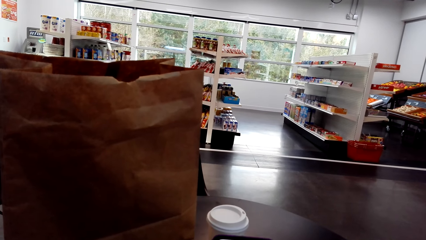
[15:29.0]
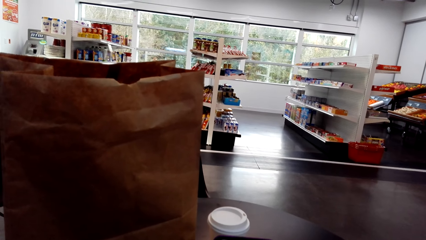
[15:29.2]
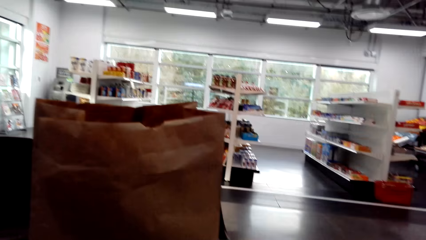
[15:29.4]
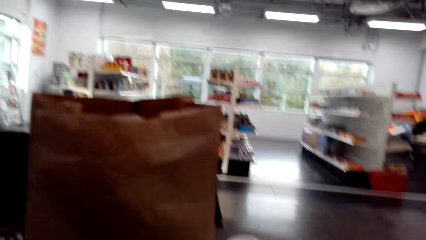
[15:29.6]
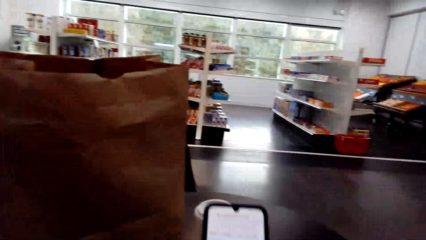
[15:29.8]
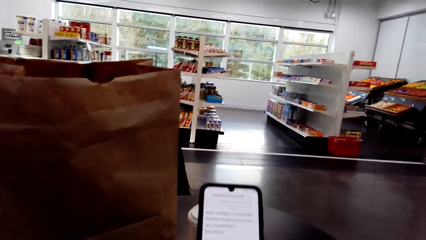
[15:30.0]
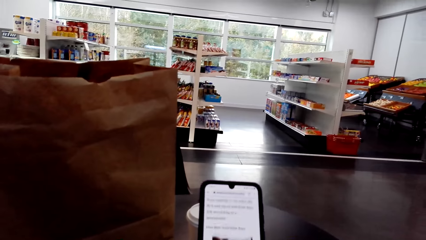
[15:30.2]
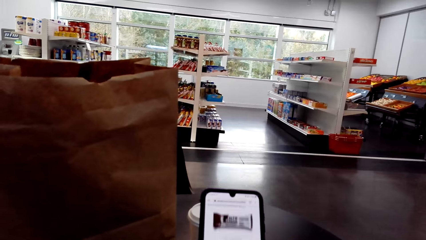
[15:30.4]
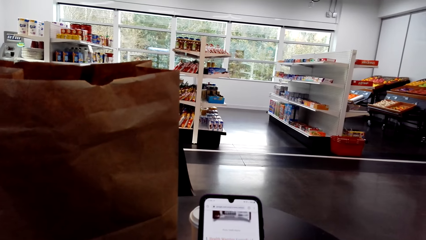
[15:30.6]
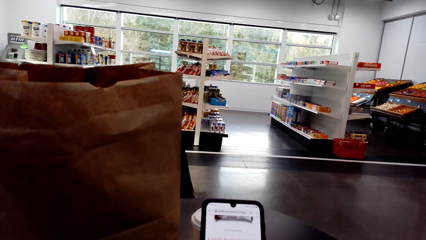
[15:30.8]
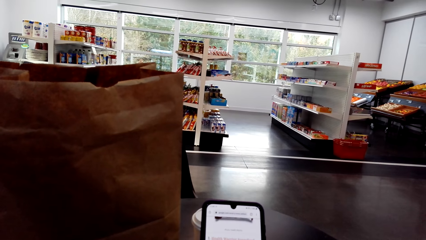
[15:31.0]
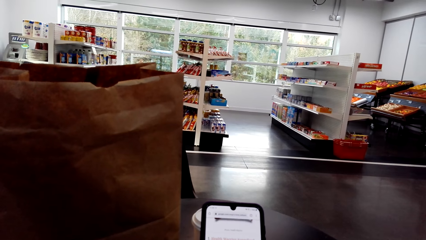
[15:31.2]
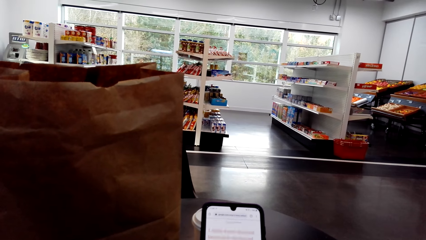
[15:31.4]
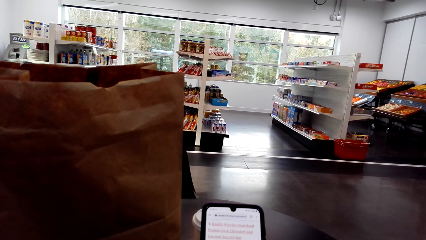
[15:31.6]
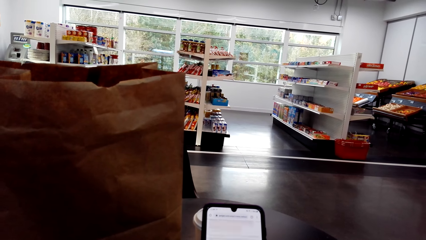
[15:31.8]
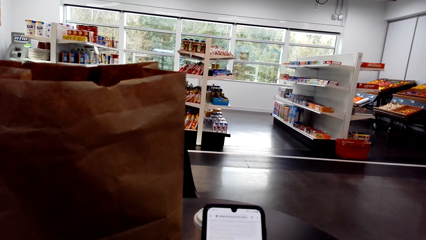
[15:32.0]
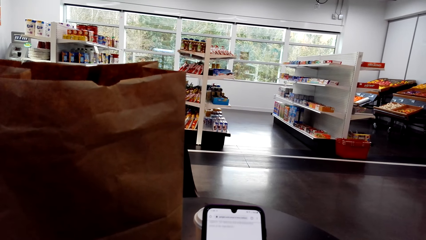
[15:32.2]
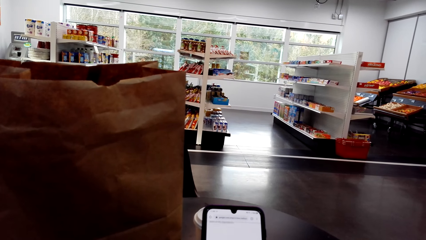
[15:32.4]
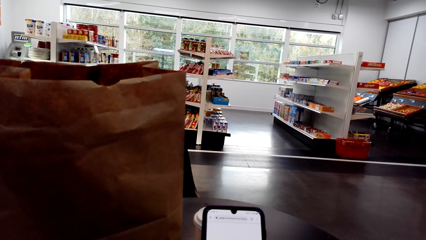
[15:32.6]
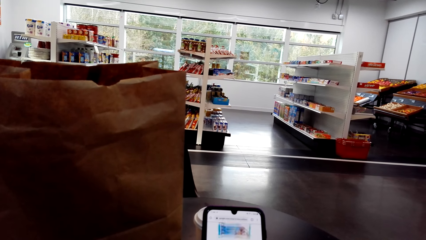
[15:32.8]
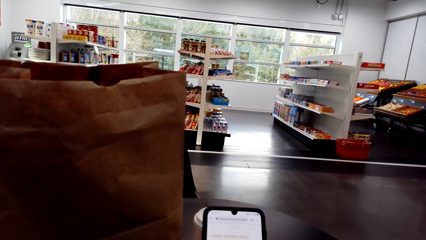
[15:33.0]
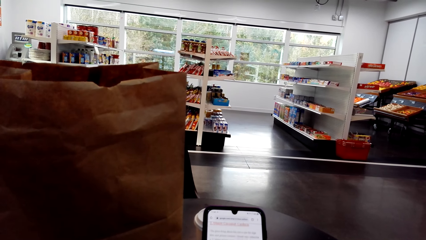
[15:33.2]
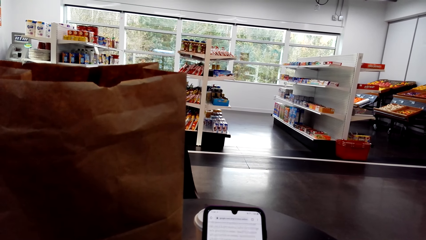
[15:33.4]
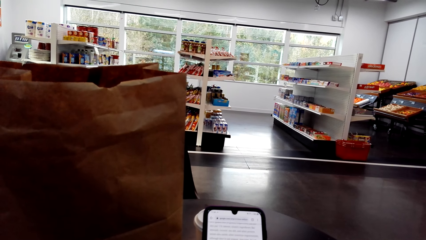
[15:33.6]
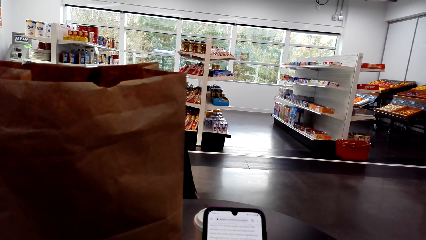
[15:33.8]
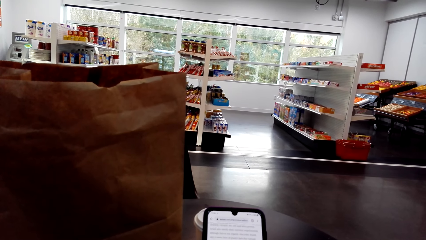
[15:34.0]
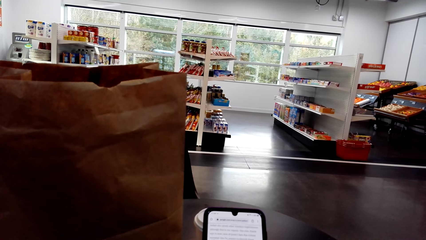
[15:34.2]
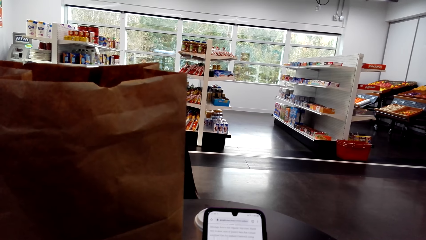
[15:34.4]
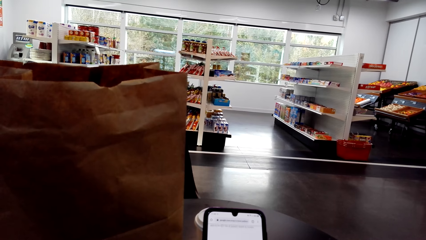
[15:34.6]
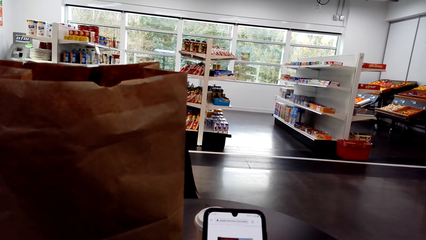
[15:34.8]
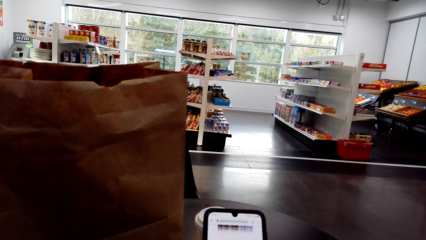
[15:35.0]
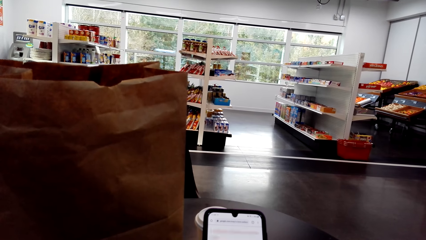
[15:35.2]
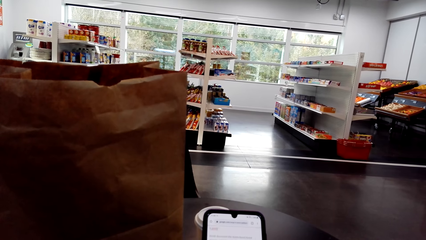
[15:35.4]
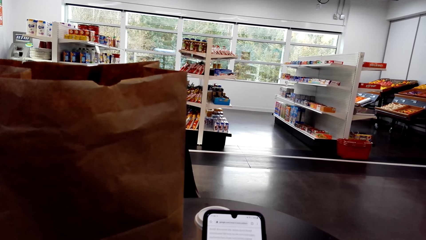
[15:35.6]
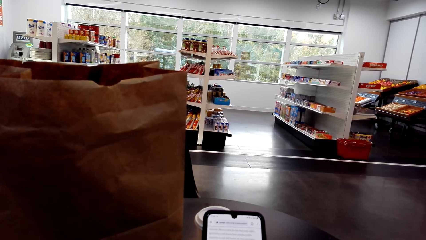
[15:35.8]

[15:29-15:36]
The camera wearer operates the phone.

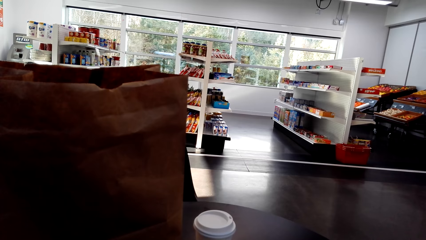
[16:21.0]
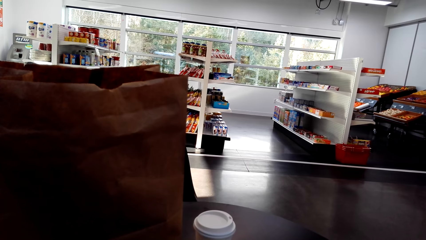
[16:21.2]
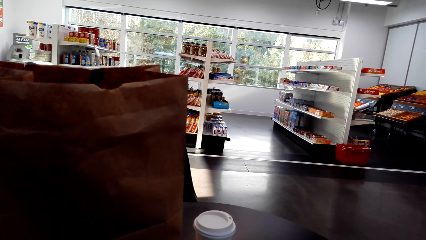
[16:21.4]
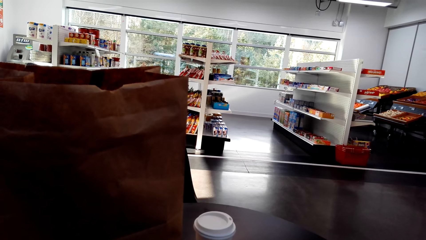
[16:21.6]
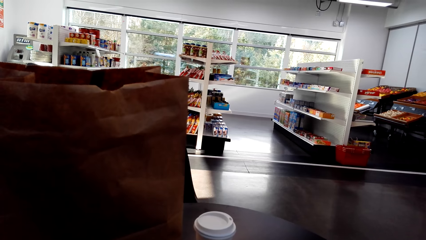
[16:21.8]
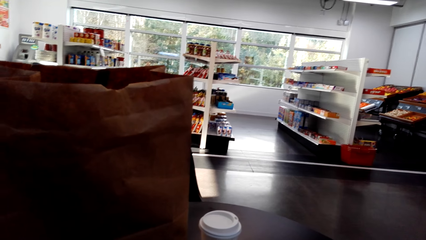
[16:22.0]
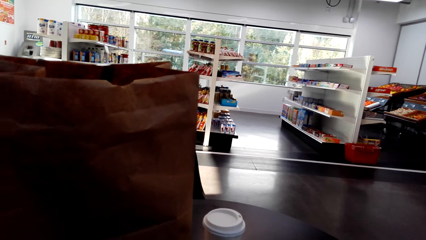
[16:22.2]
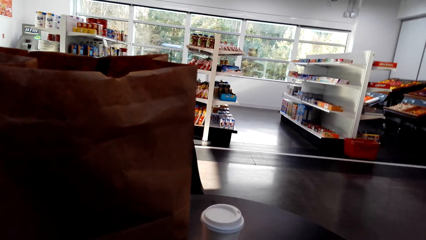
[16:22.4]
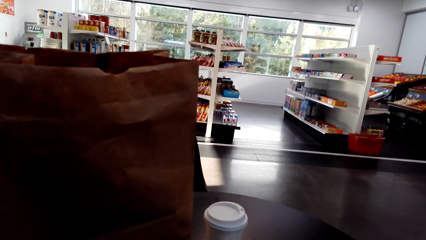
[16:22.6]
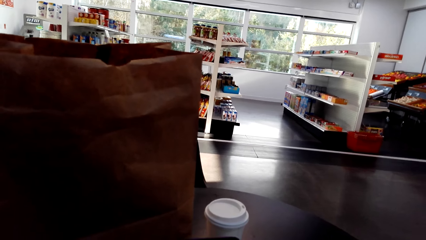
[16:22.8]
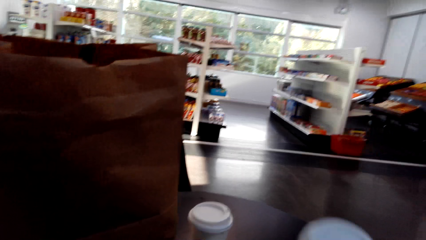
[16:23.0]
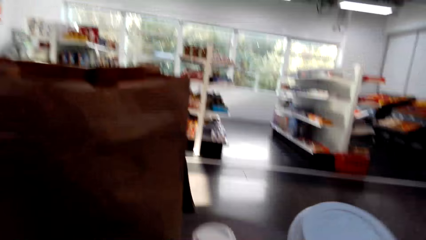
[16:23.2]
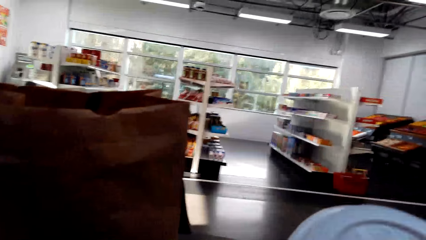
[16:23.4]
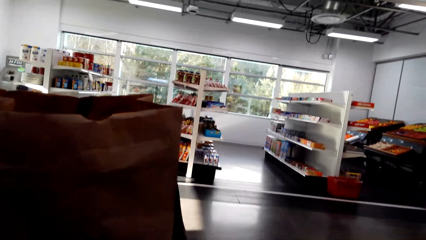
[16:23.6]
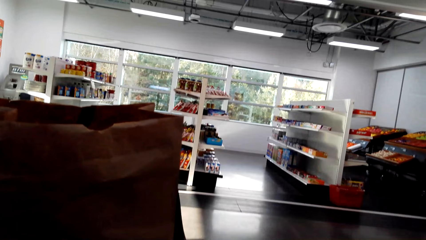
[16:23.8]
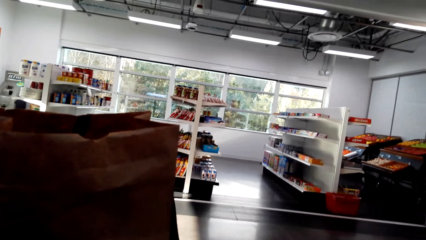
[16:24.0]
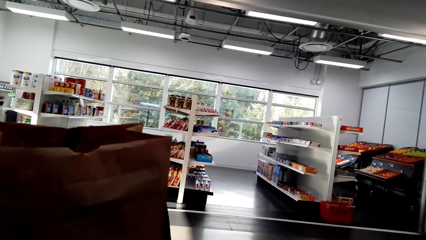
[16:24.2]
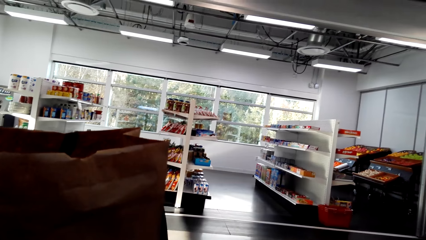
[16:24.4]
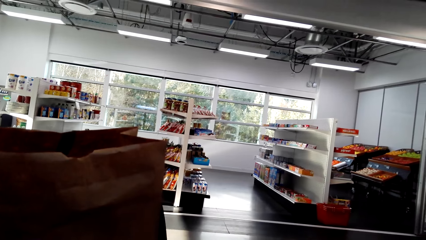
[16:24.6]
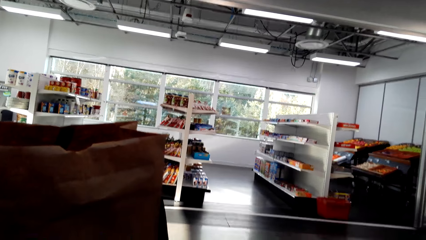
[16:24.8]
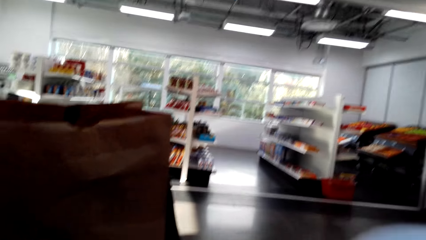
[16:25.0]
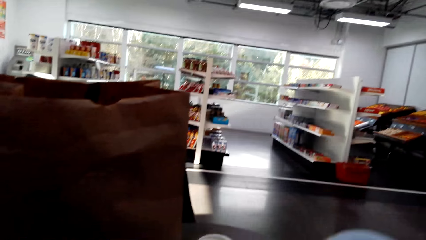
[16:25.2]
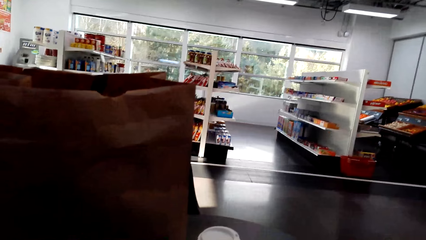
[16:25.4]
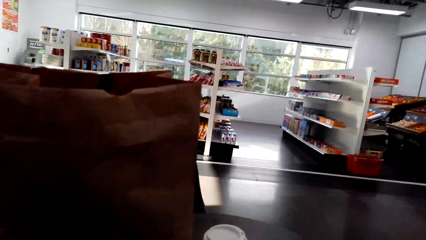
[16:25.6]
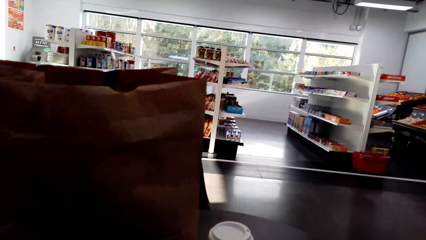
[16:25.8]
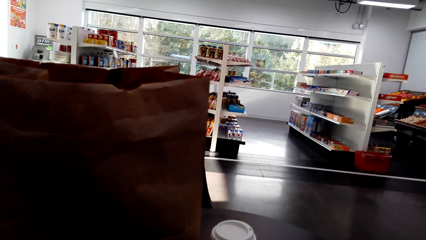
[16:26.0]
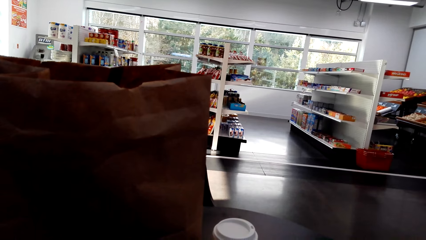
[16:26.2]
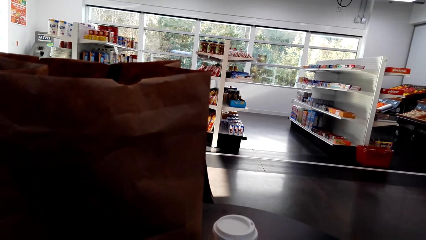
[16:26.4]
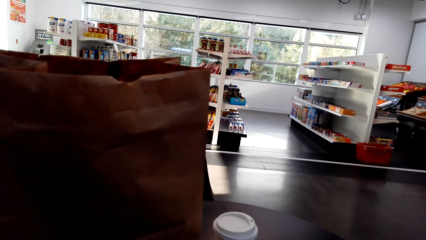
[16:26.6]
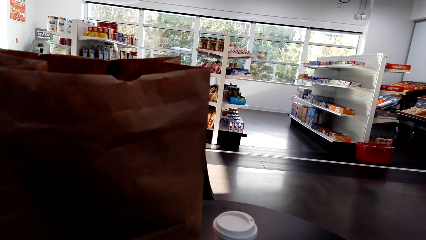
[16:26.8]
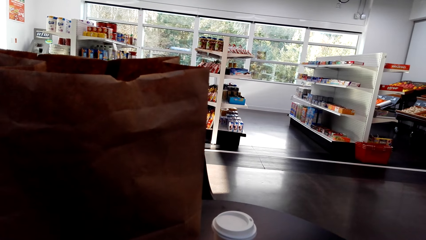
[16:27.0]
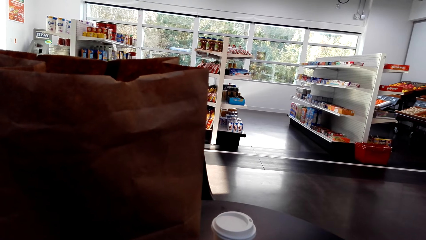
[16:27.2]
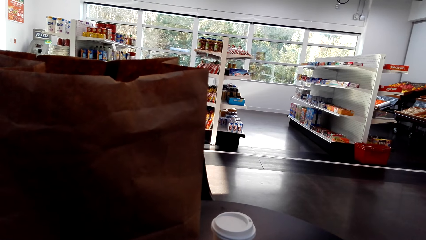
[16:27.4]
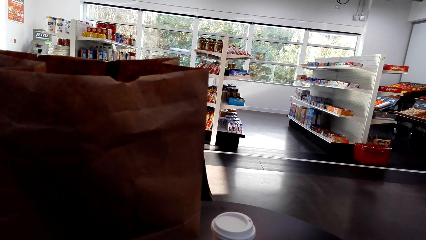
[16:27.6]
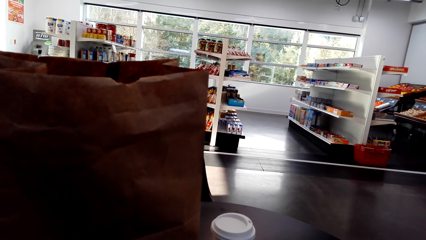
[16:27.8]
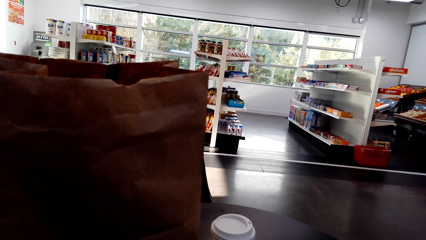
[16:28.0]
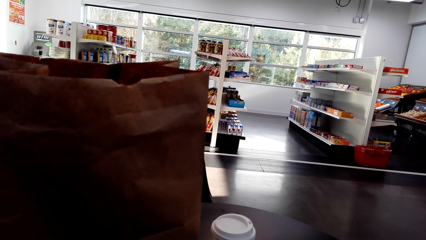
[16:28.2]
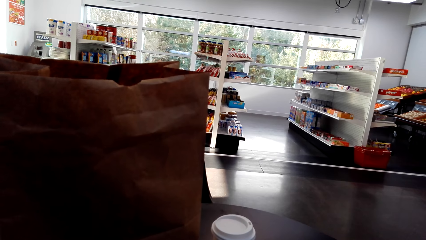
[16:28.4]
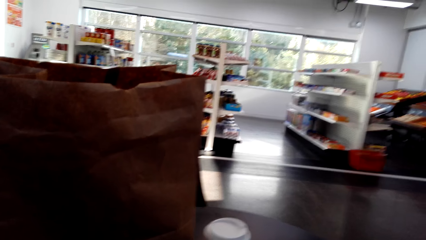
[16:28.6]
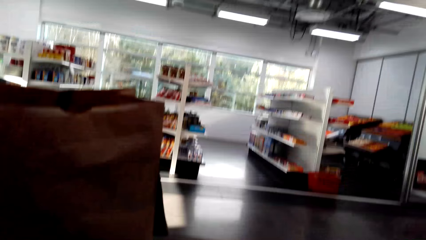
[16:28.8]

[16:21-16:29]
The camera wearer drinks from a plastic coffee cup.
